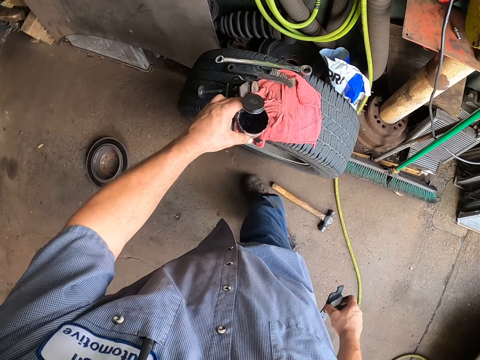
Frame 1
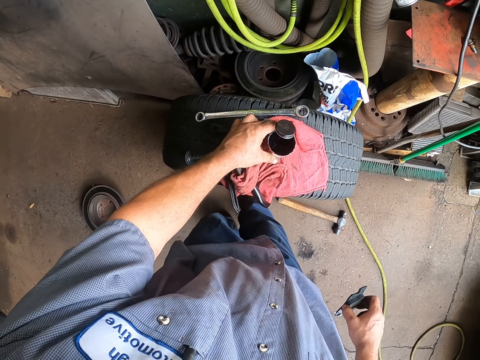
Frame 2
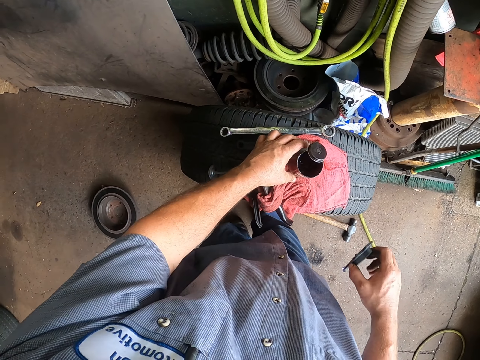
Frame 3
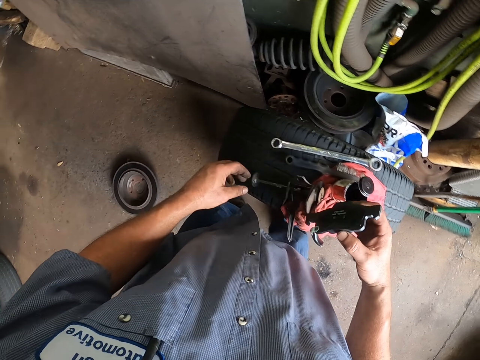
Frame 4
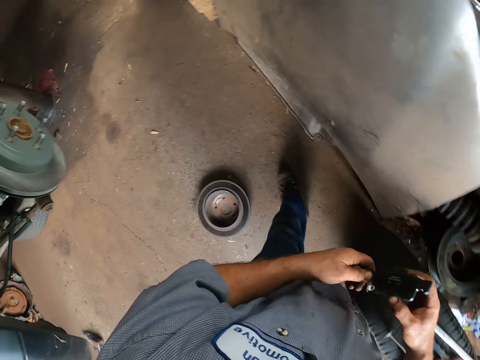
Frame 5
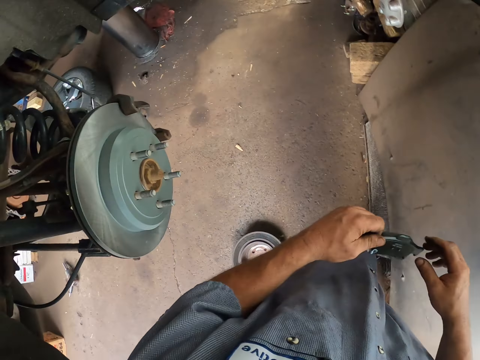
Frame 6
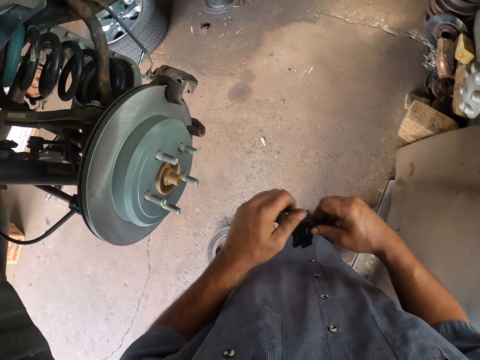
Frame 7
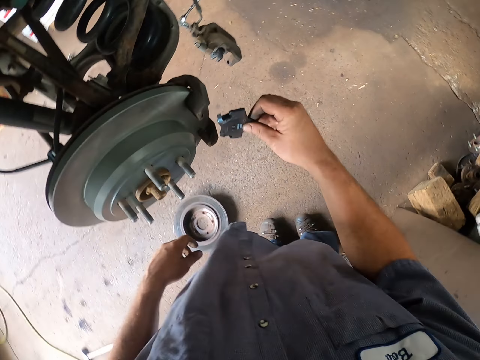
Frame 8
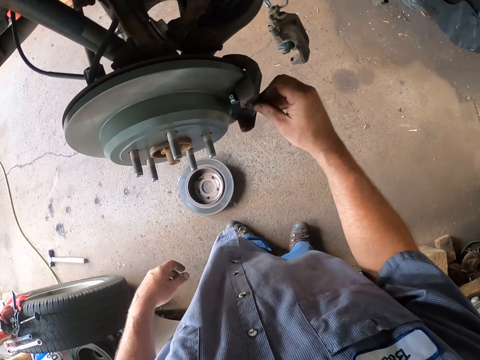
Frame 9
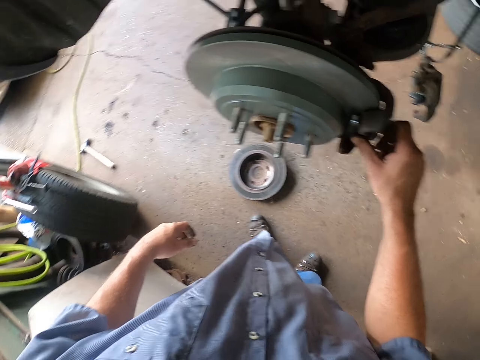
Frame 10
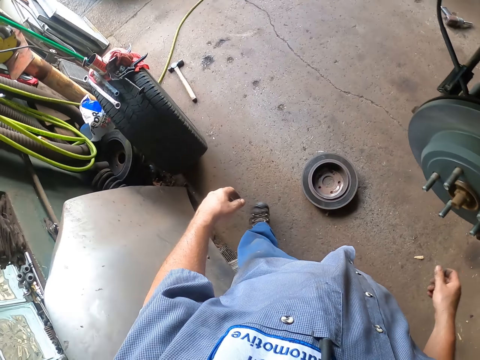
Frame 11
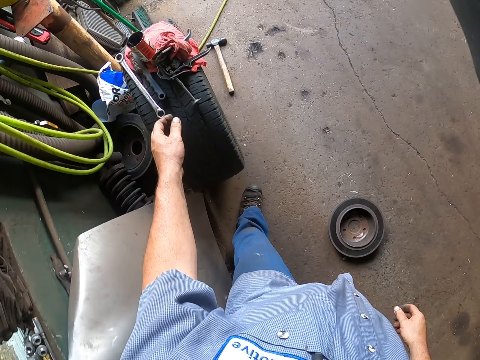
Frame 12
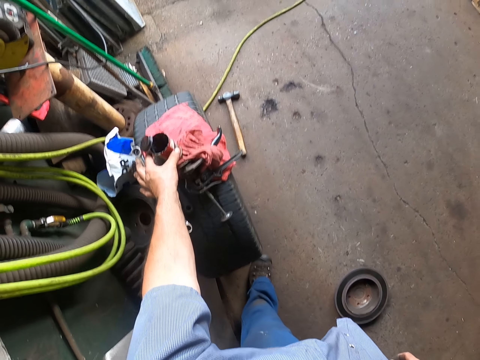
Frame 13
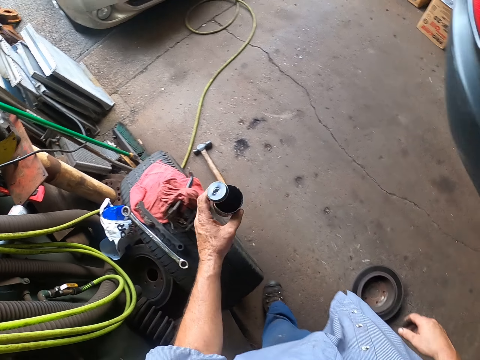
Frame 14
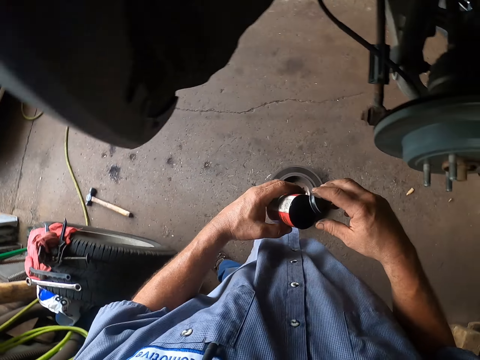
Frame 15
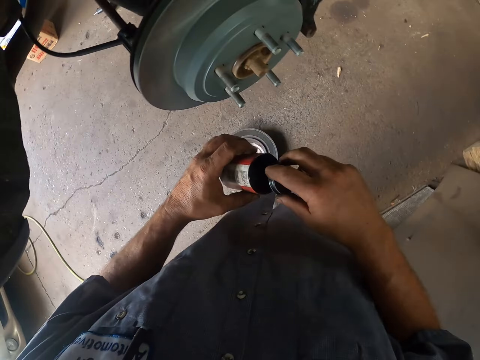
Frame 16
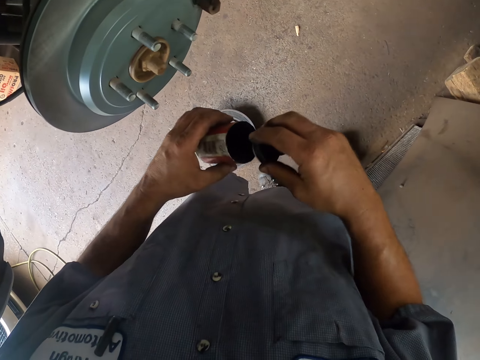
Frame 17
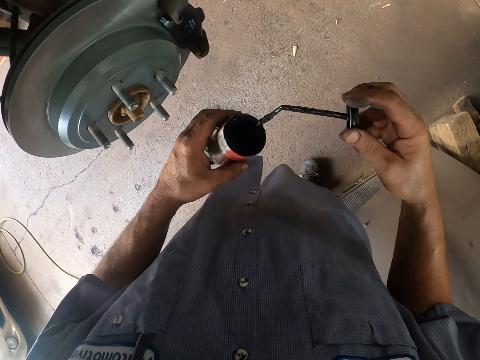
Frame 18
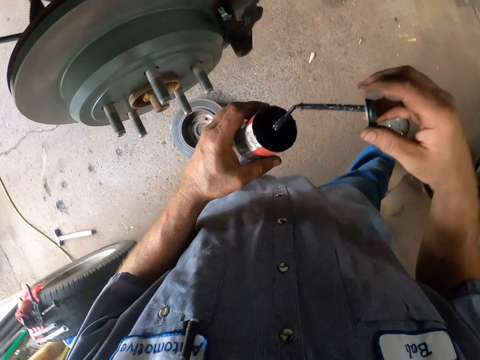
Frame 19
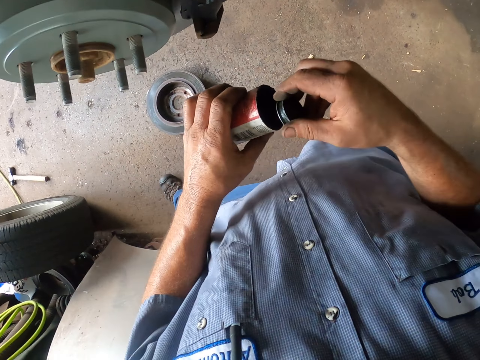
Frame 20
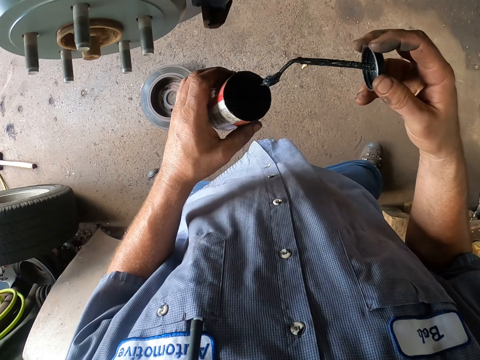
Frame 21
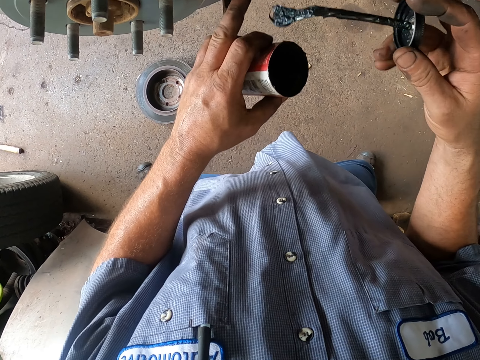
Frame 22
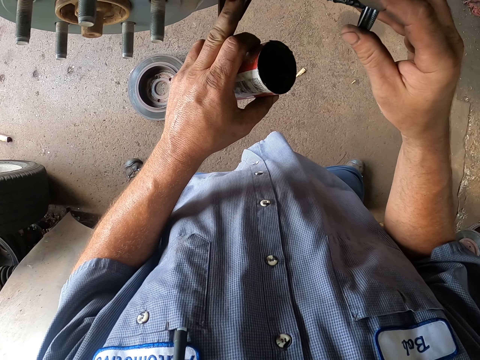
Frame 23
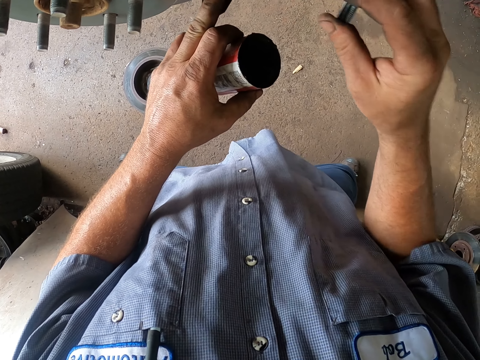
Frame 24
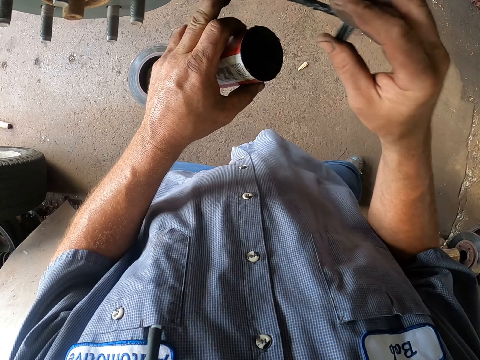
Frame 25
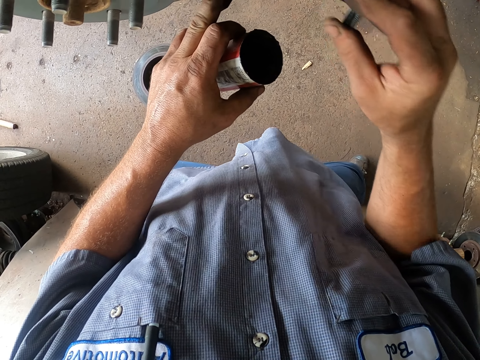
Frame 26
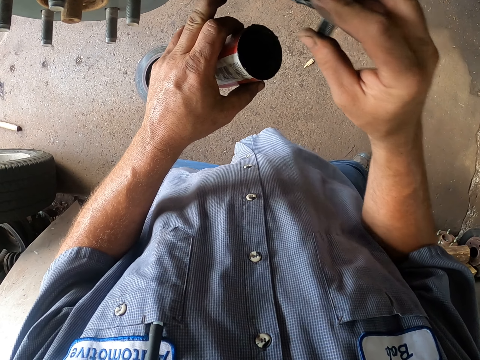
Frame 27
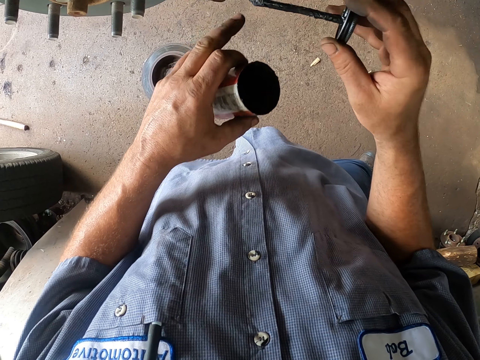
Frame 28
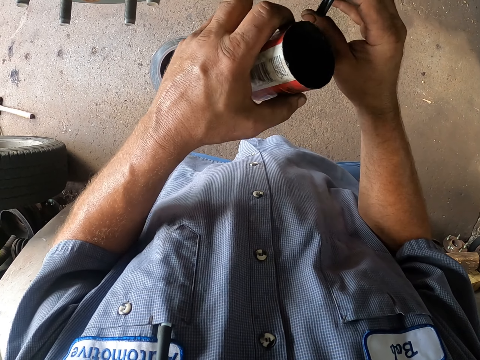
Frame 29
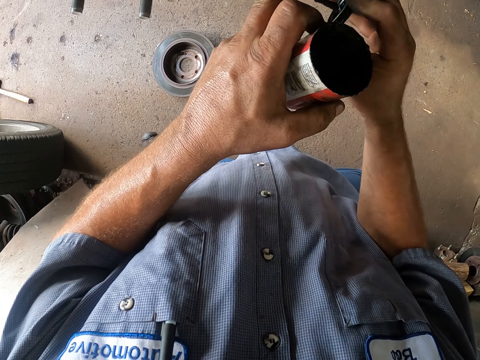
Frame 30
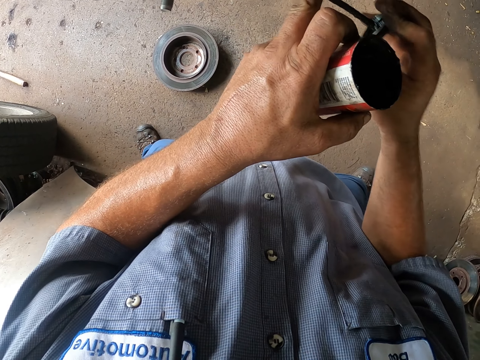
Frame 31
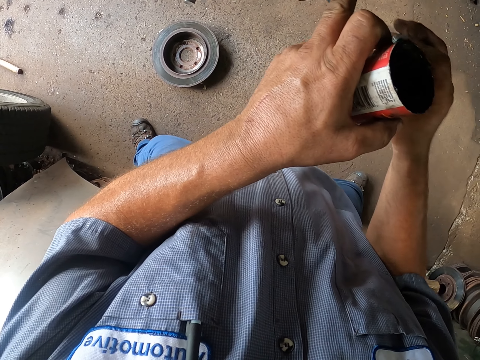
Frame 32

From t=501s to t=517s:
The camera wearer puts down the grease oil. They put the paint on the tyre. They walk around. They fix the wheel hub or brake pad. They pick up the paint or grease oil. They take the grease oil. They apply the oil on the brake pads.

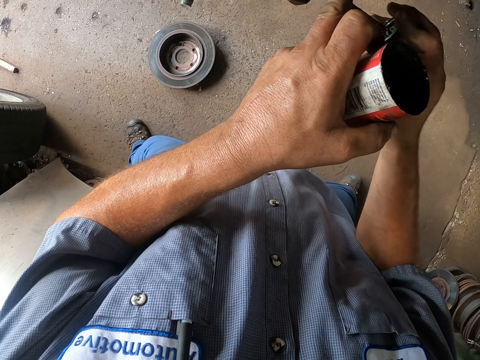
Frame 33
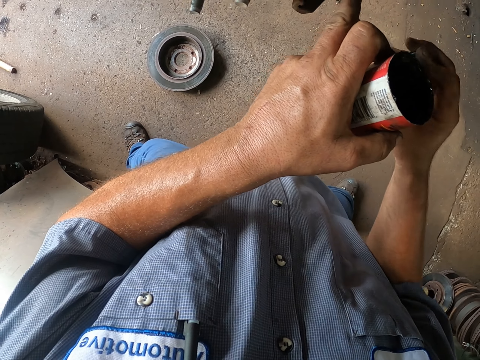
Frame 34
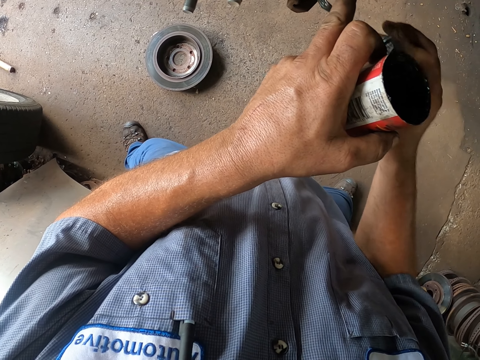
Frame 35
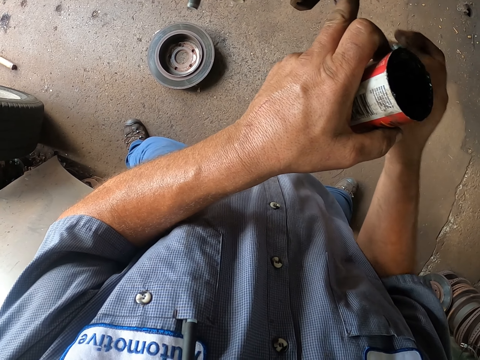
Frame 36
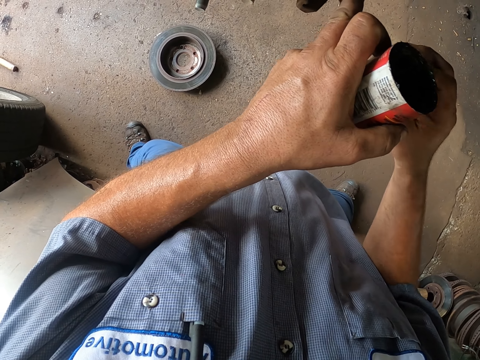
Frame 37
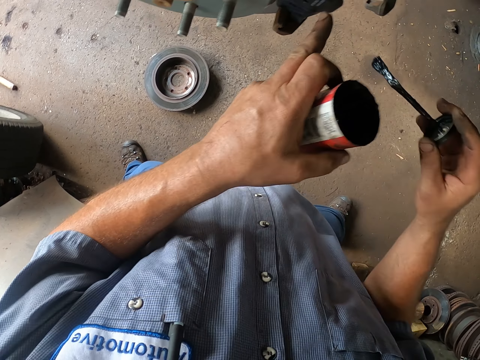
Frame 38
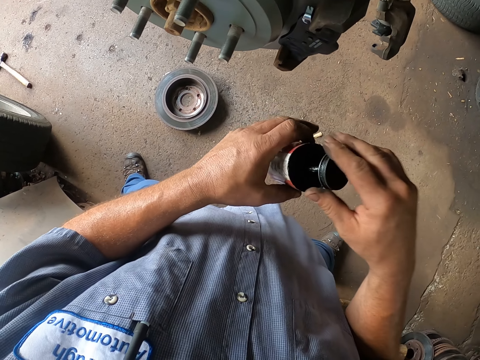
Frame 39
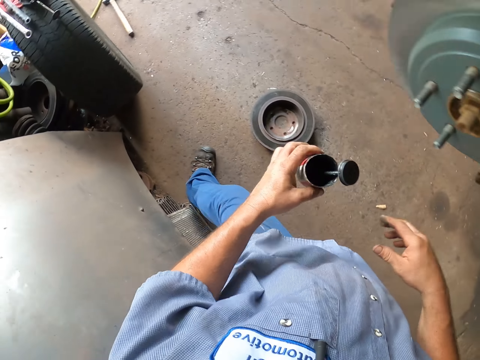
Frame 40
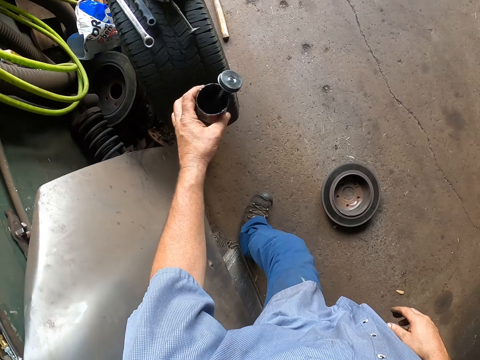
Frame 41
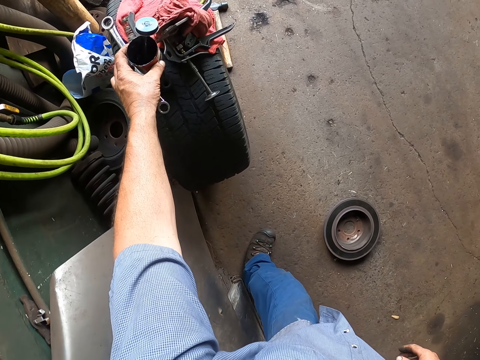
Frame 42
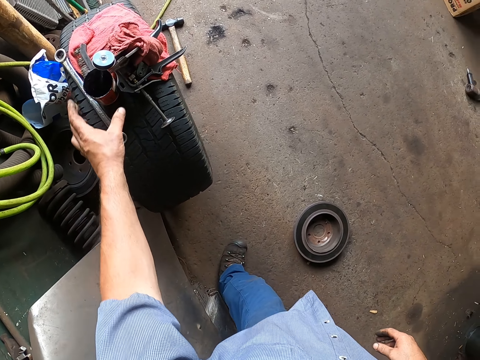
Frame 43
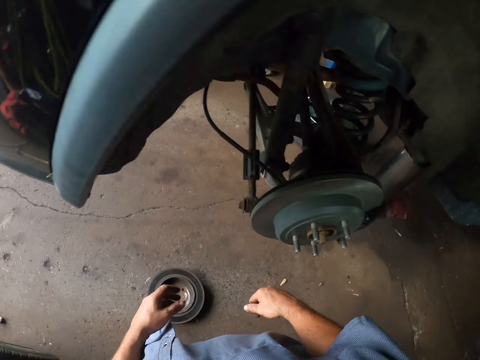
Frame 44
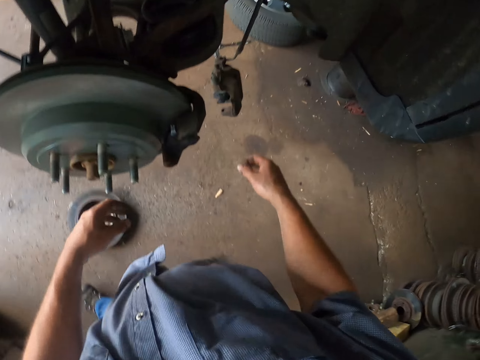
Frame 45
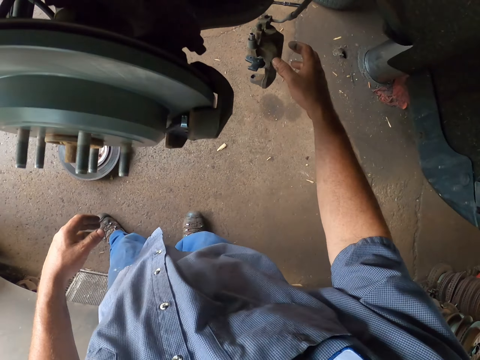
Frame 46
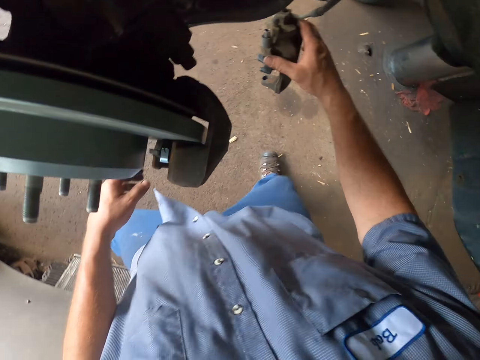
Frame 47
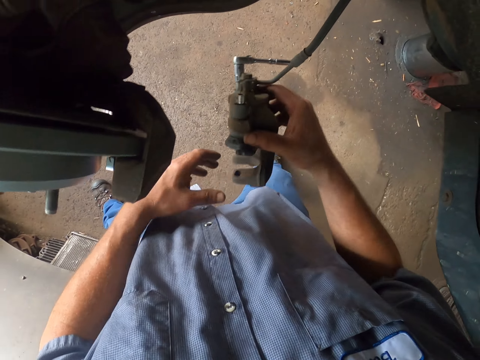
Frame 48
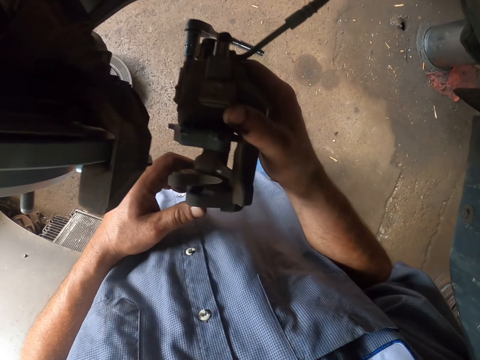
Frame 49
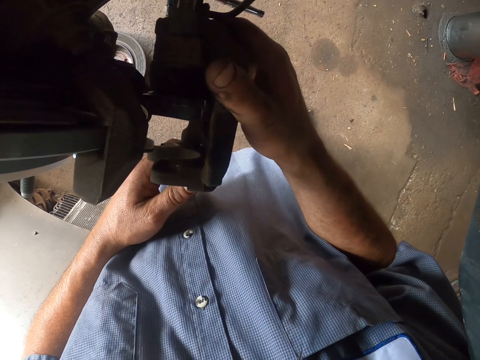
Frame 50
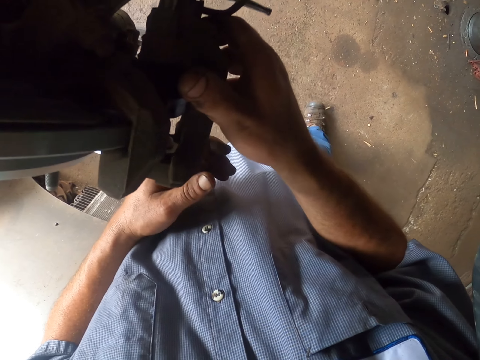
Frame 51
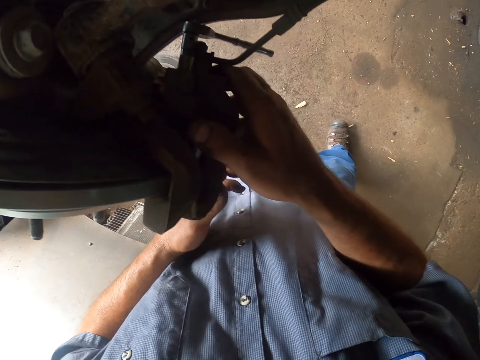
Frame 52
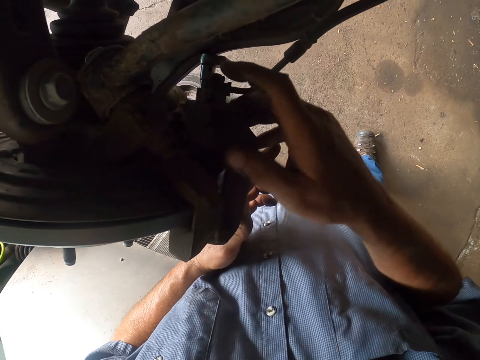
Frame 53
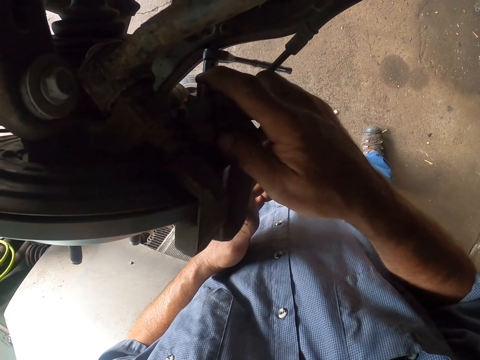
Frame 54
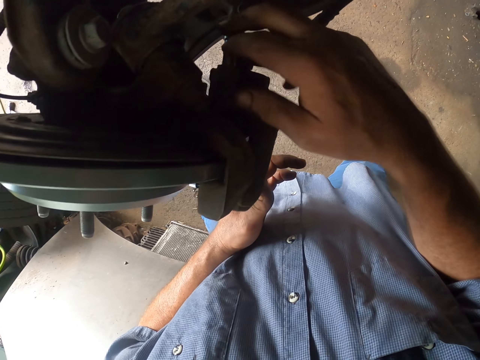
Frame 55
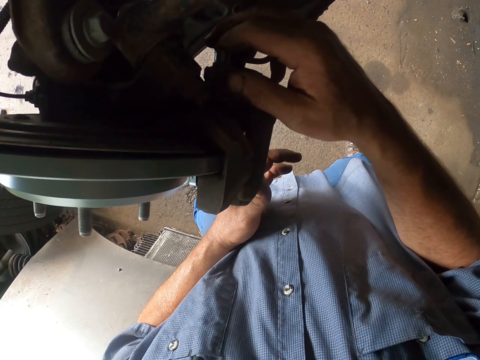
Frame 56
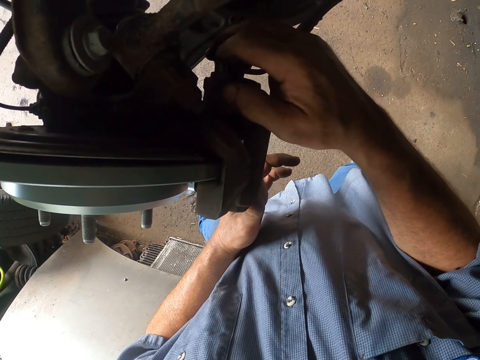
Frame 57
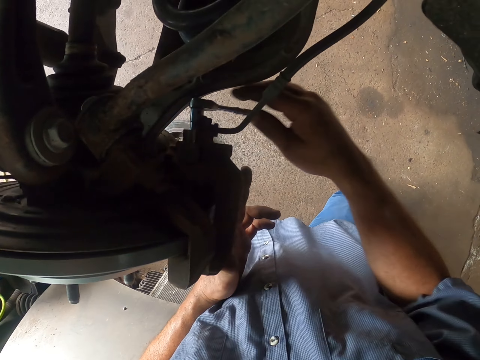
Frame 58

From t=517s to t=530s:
The camera wearer puts the brush in the paint. They put down the grease oil. They put the paint on the tyre. They move. They pick up something. They fix the engine with a locking hub.
